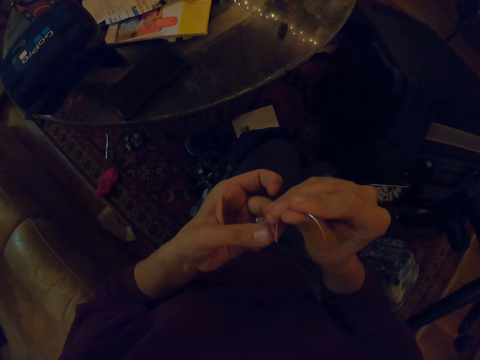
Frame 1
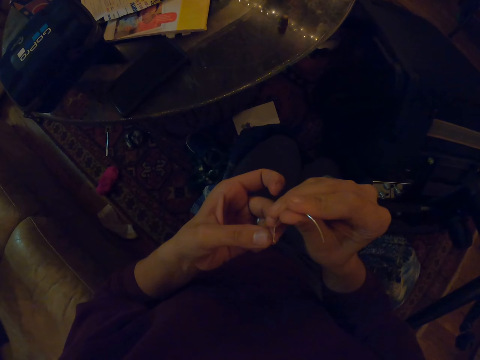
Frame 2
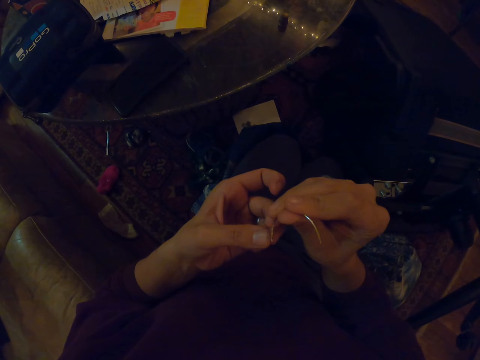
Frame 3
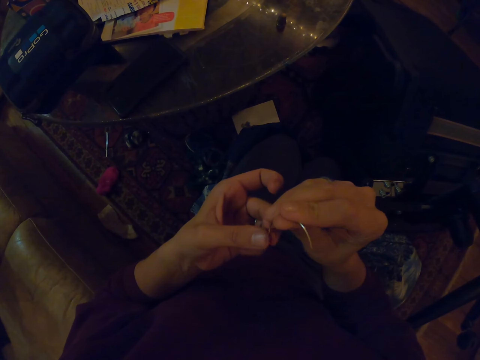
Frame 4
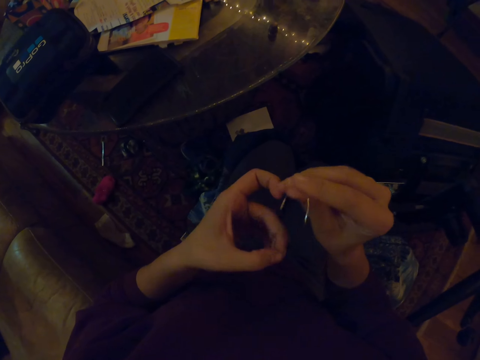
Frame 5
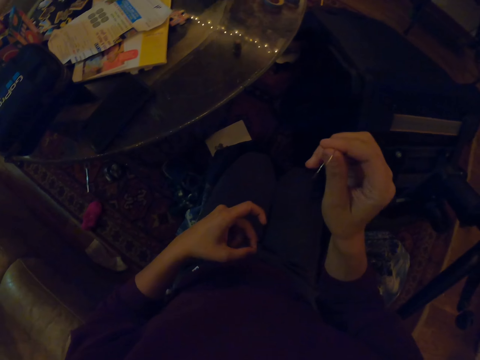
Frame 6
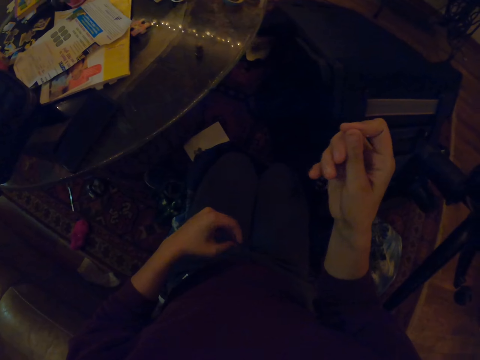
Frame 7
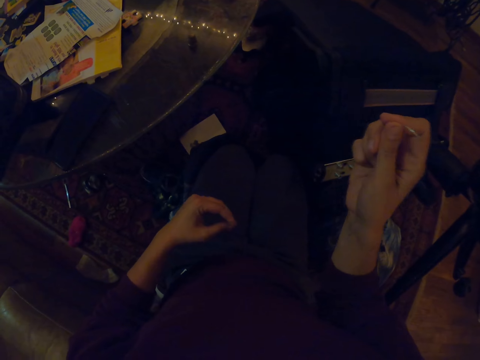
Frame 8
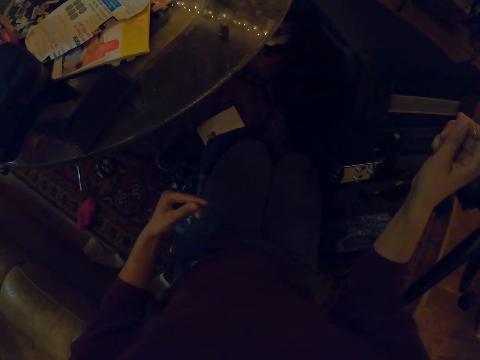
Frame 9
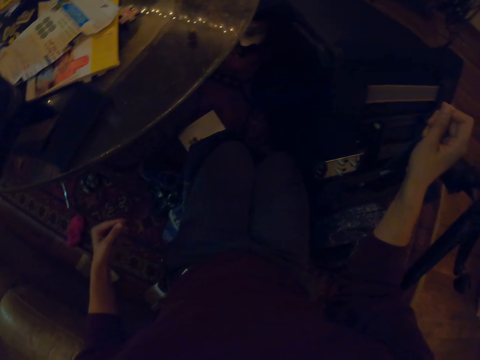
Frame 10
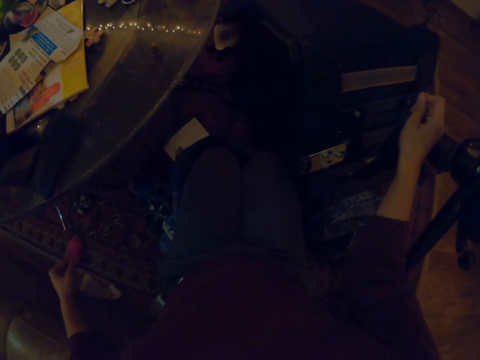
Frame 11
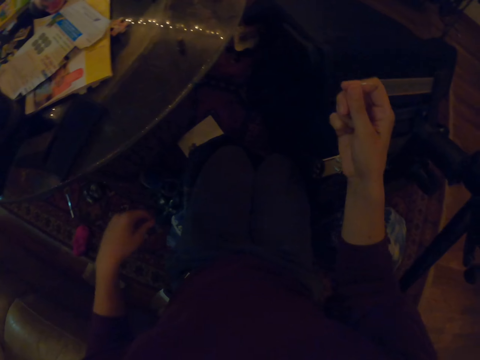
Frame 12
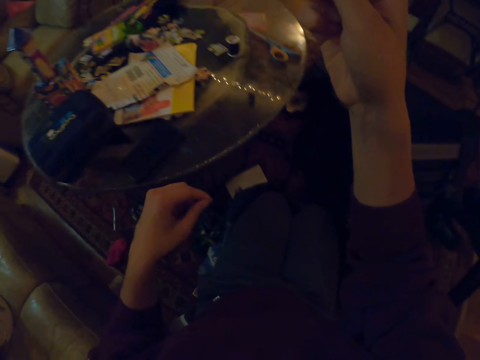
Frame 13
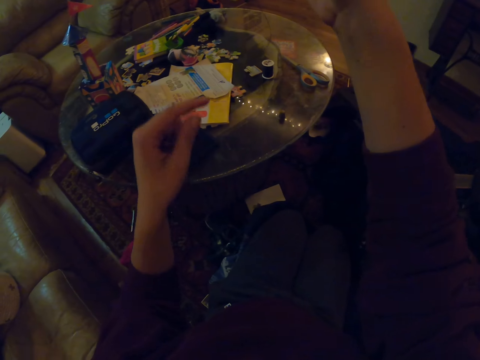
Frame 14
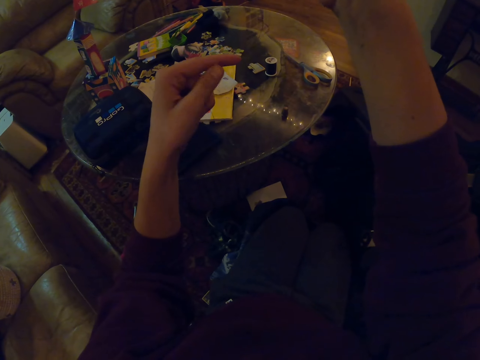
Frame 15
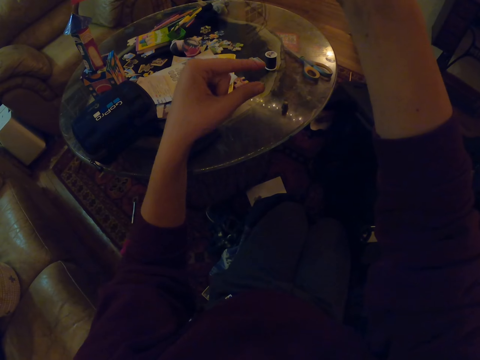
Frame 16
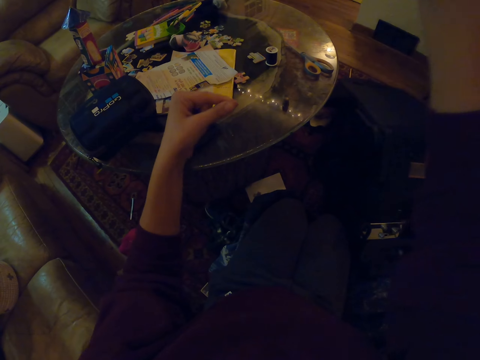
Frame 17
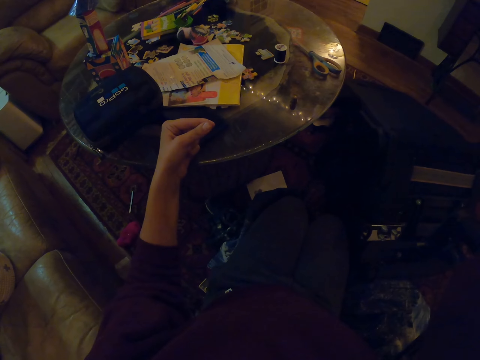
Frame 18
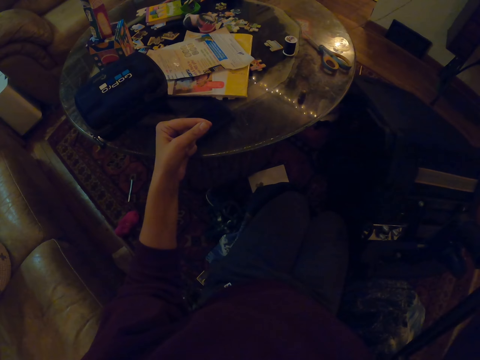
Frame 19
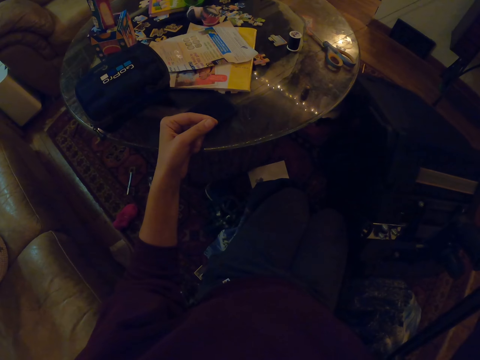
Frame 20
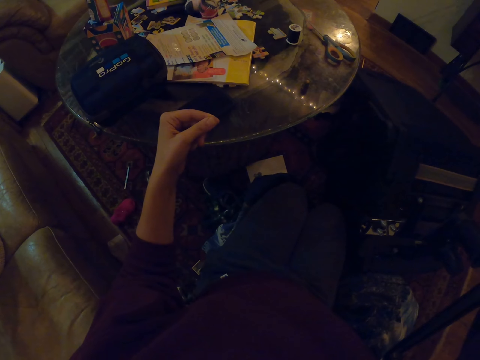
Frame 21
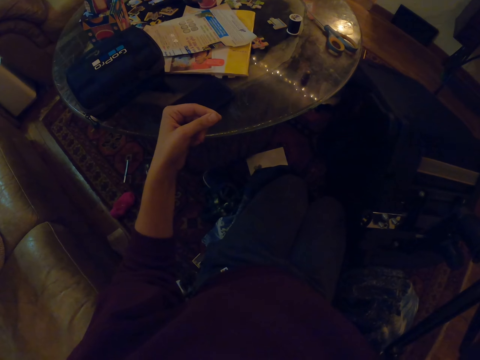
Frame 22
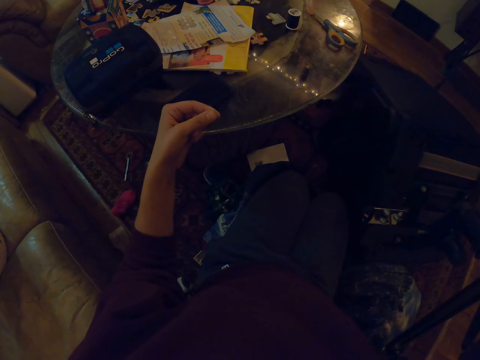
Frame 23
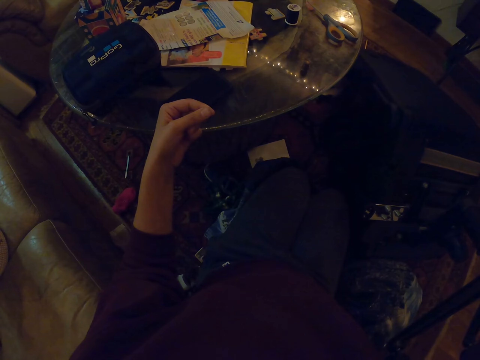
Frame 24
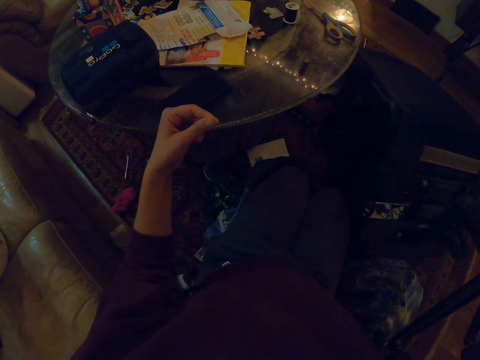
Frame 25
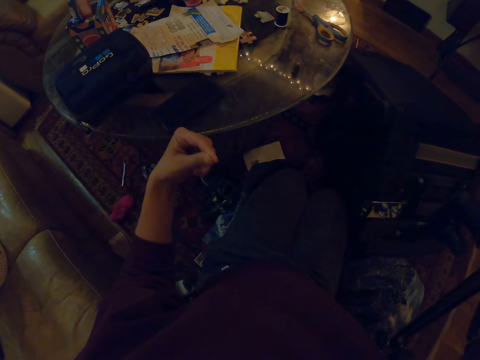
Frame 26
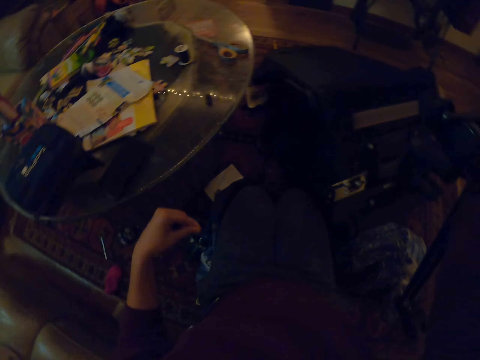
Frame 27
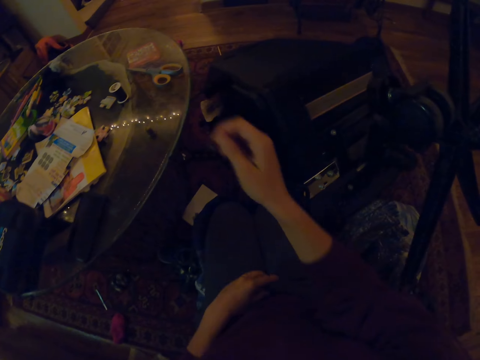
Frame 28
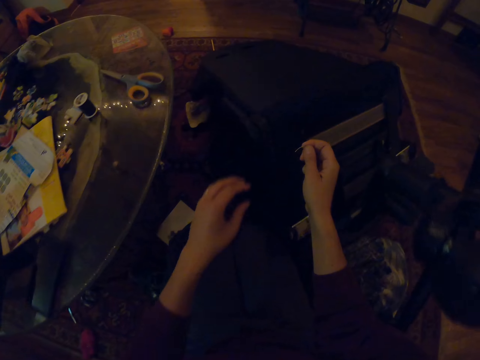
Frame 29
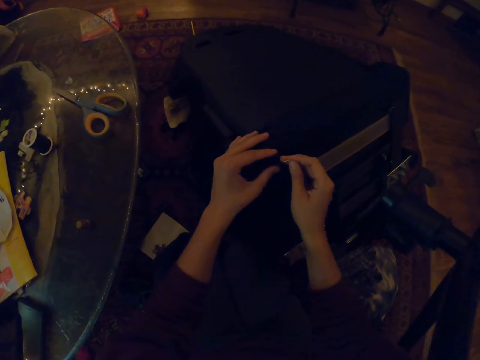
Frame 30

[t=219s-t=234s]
The camera wearer inserts the thread in the needle.

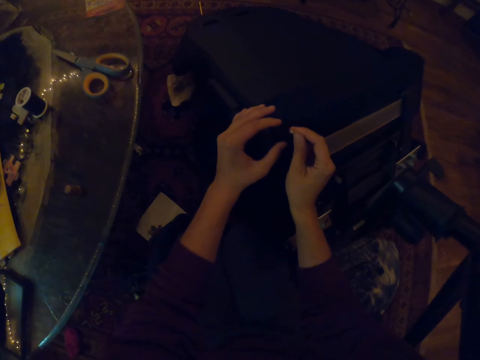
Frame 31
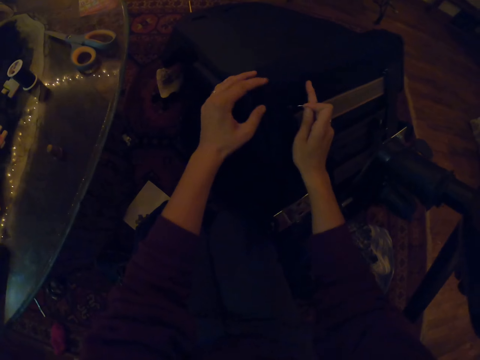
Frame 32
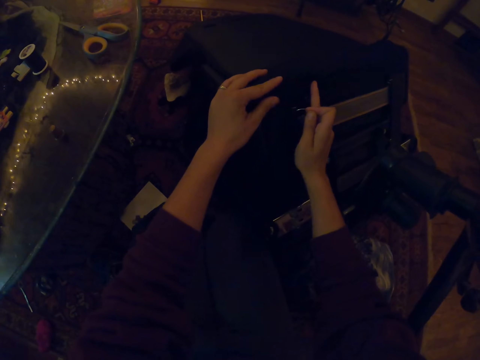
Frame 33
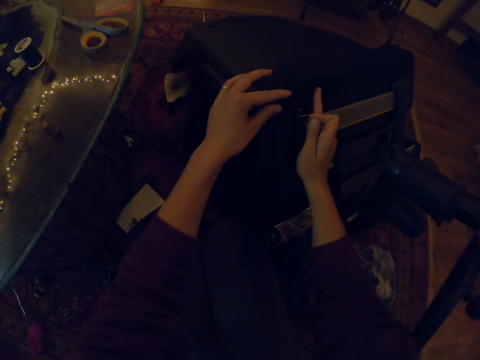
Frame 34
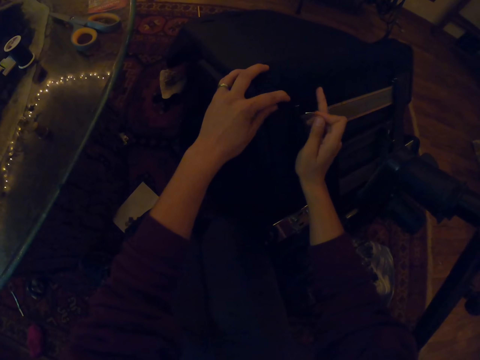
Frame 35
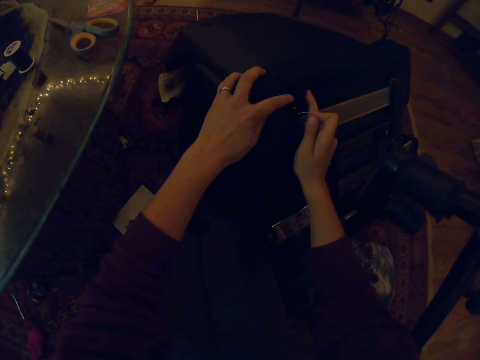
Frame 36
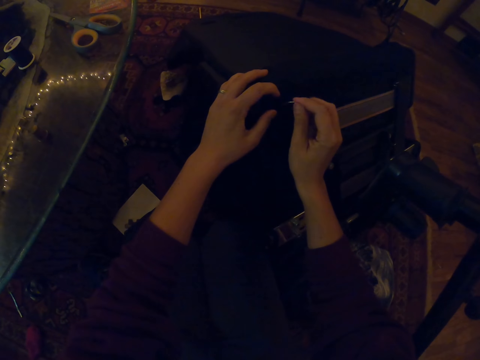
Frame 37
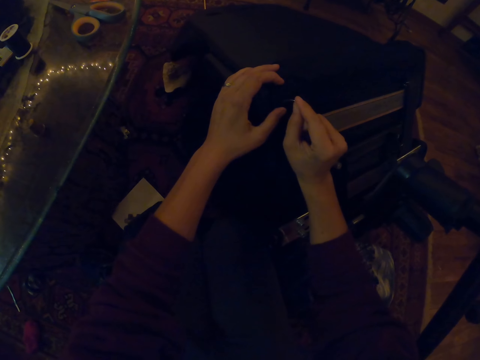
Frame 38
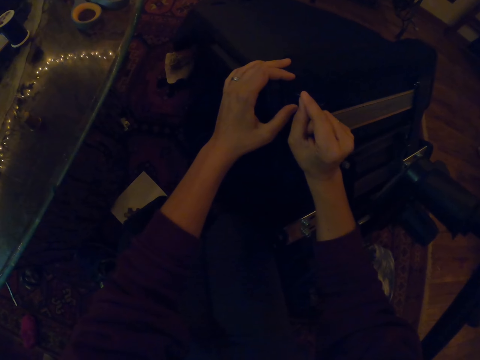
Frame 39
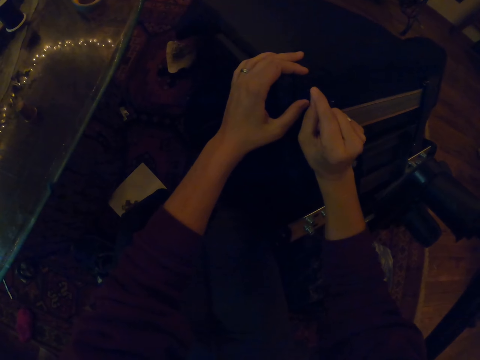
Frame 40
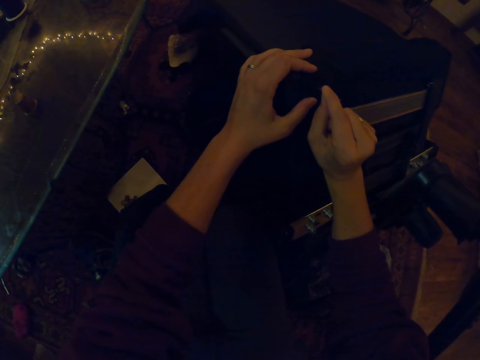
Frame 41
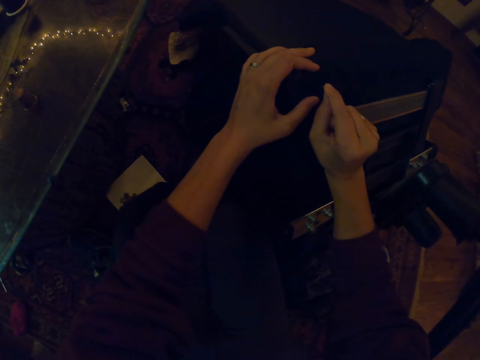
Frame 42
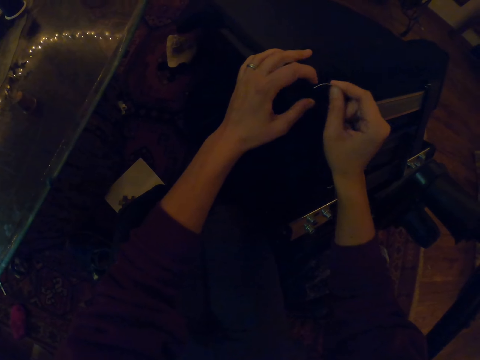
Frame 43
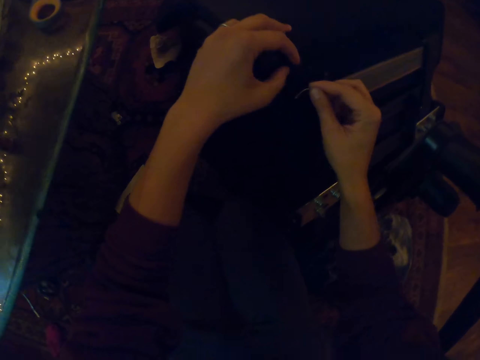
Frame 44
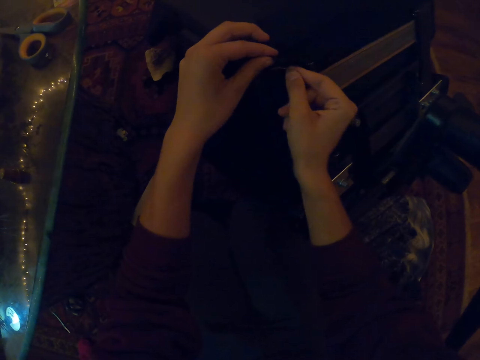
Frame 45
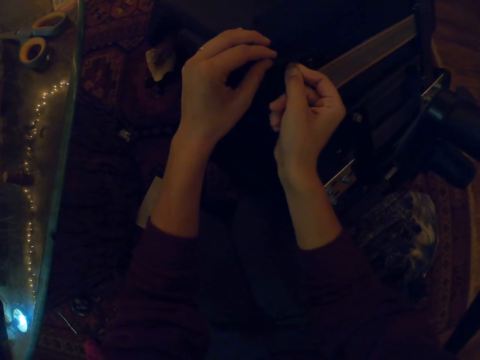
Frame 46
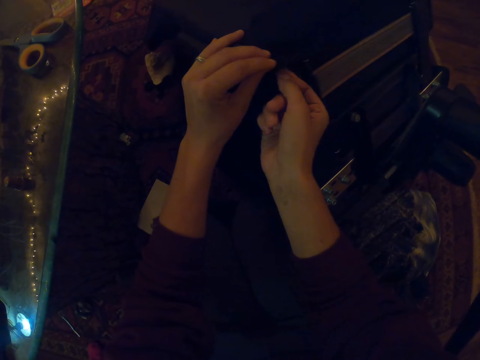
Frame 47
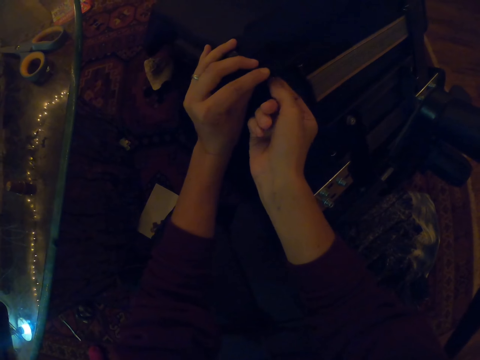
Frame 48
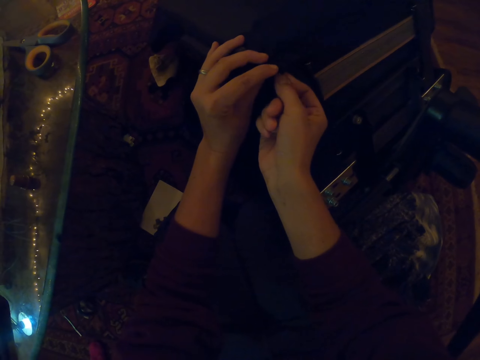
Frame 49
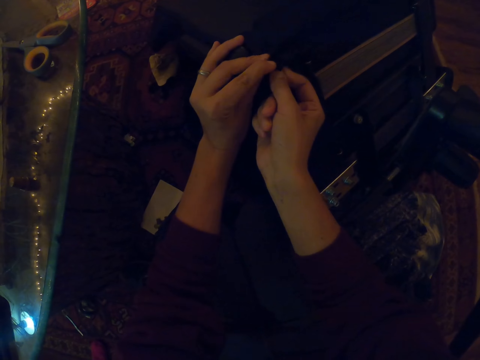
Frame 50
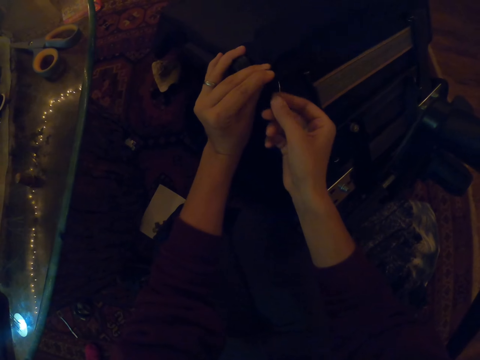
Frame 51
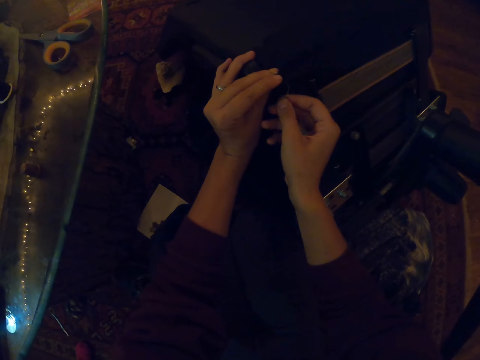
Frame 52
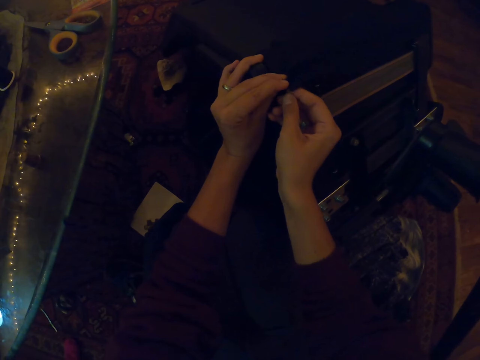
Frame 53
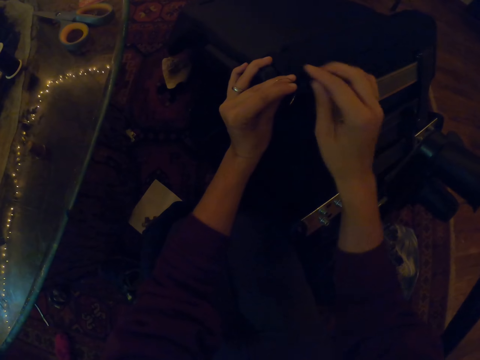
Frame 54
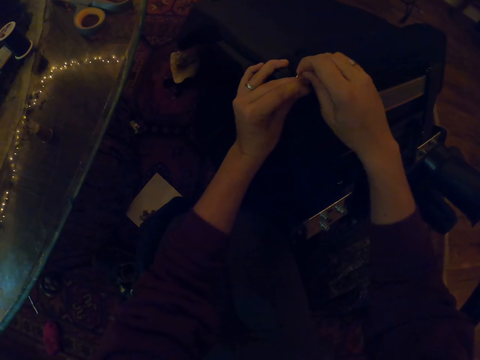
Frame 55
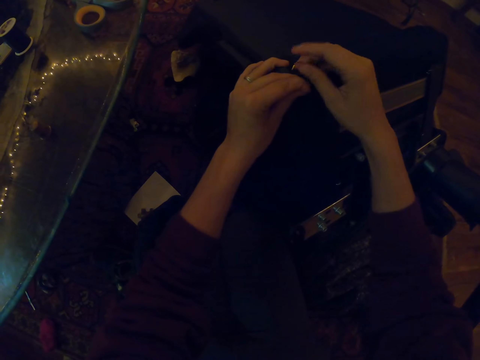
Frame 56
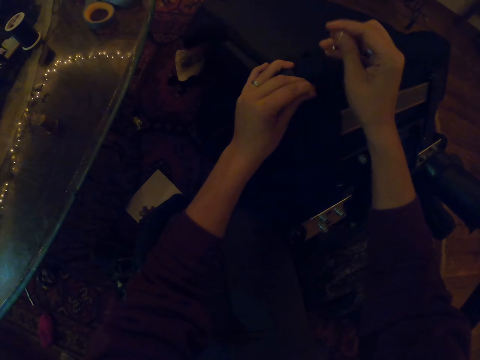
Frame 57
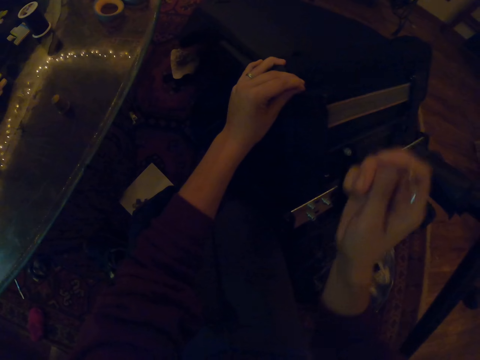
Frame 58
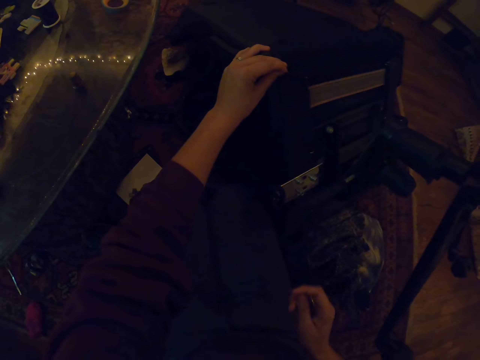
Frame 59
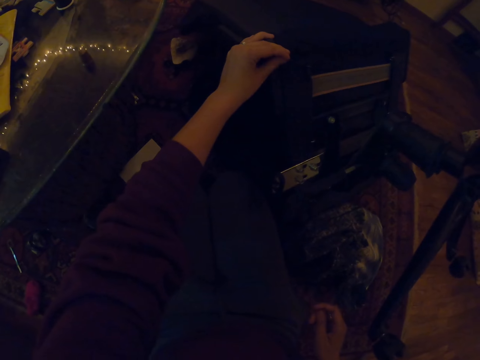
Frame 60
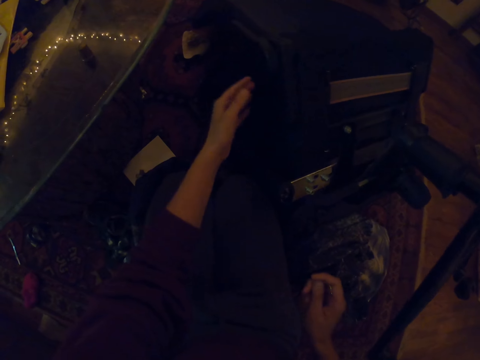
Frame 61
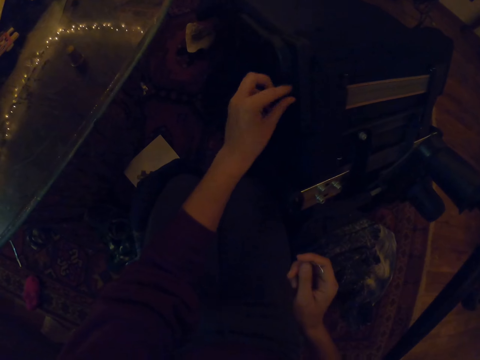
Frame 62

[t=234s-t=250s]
The camera wearer sews the chair with the needle.
